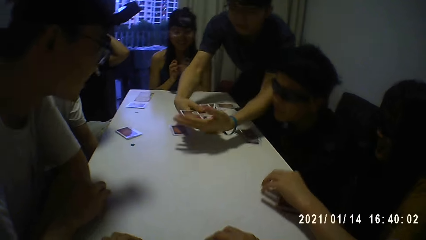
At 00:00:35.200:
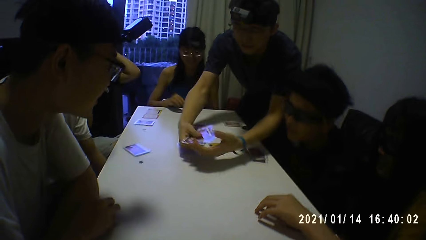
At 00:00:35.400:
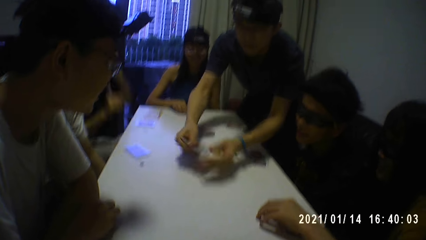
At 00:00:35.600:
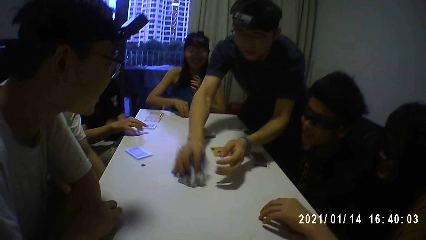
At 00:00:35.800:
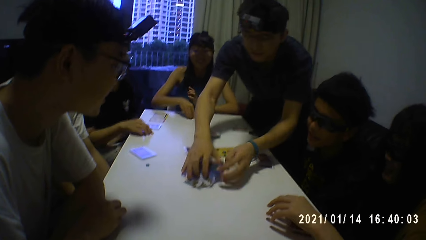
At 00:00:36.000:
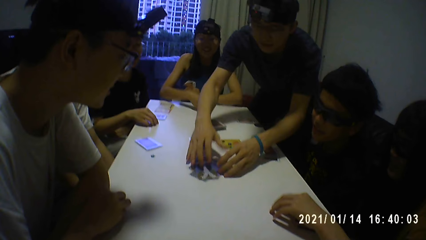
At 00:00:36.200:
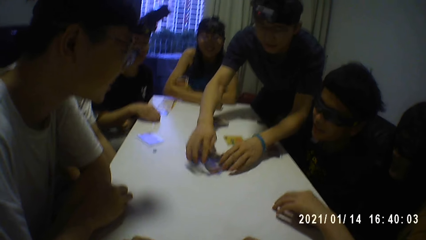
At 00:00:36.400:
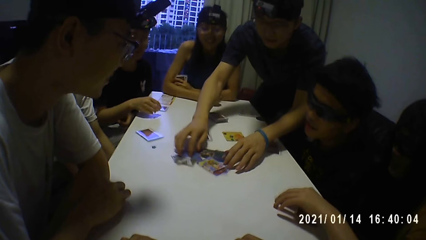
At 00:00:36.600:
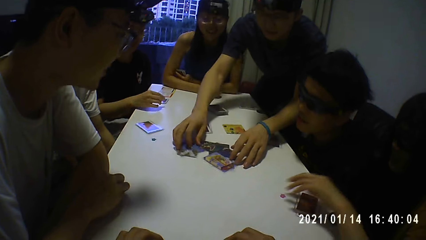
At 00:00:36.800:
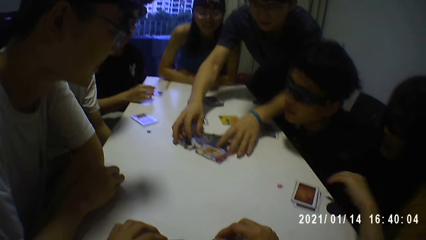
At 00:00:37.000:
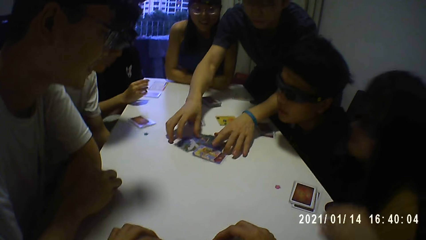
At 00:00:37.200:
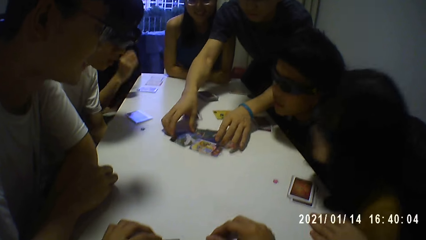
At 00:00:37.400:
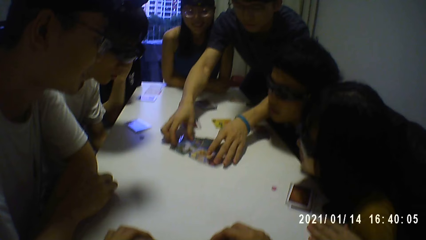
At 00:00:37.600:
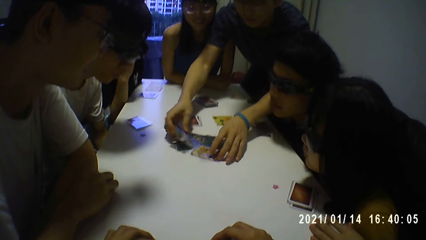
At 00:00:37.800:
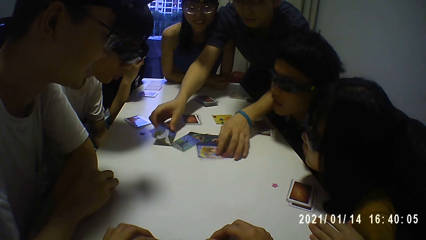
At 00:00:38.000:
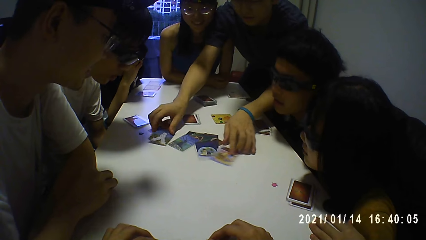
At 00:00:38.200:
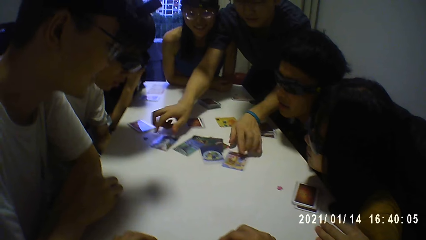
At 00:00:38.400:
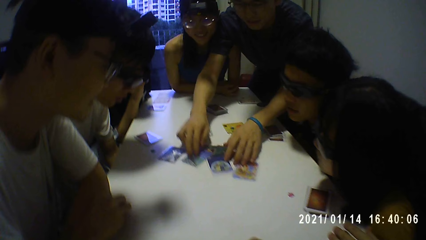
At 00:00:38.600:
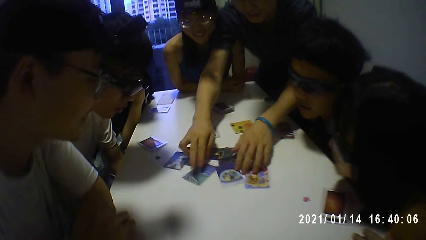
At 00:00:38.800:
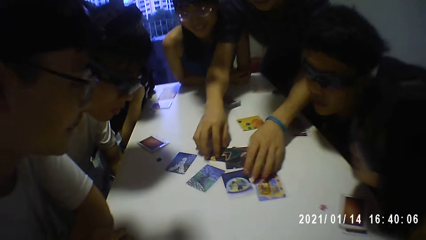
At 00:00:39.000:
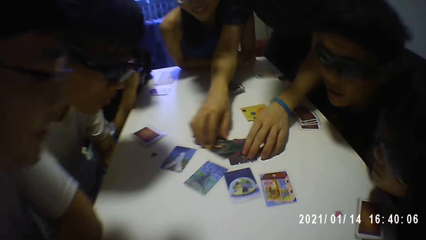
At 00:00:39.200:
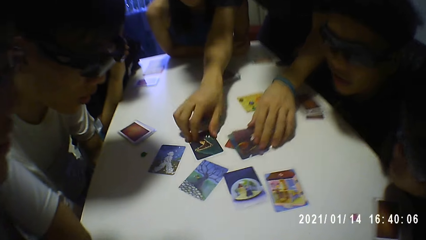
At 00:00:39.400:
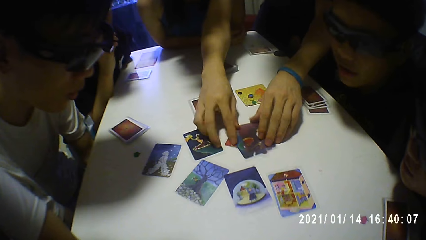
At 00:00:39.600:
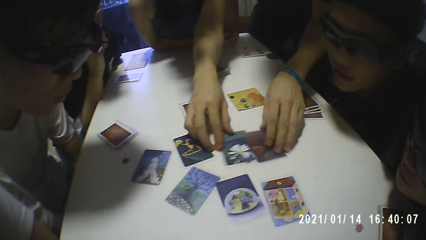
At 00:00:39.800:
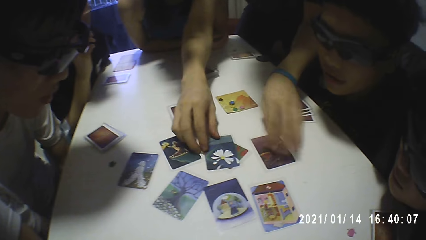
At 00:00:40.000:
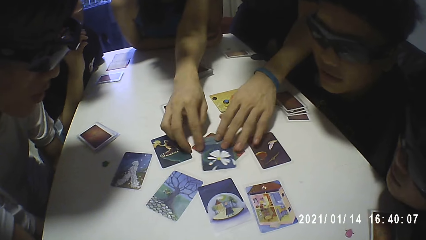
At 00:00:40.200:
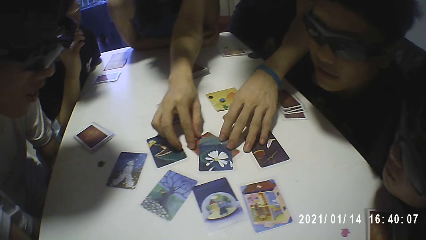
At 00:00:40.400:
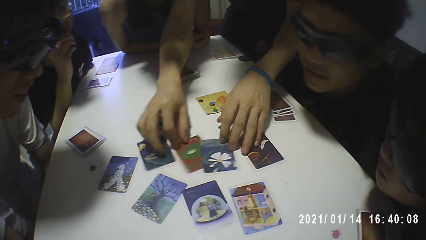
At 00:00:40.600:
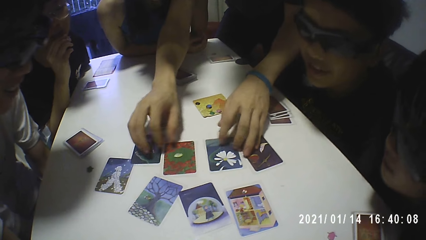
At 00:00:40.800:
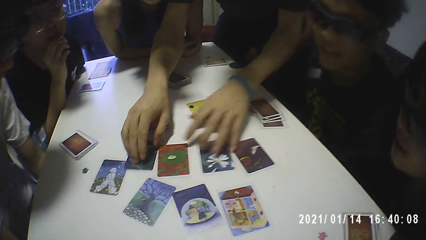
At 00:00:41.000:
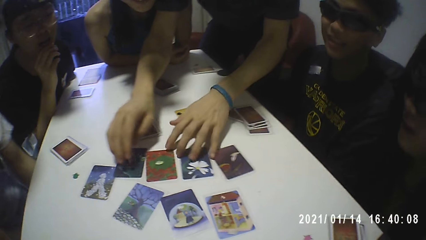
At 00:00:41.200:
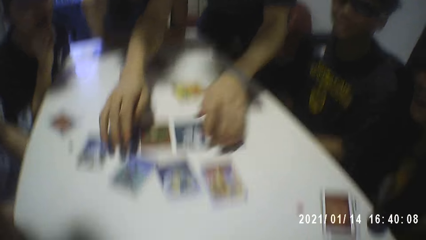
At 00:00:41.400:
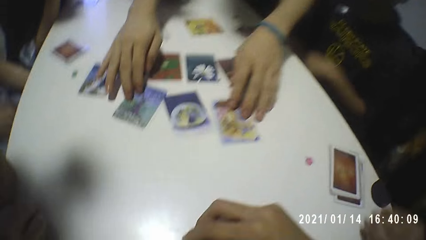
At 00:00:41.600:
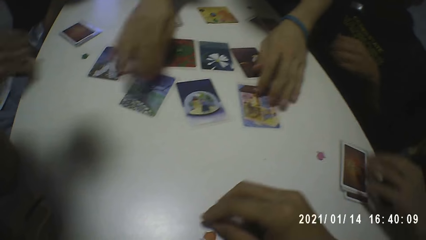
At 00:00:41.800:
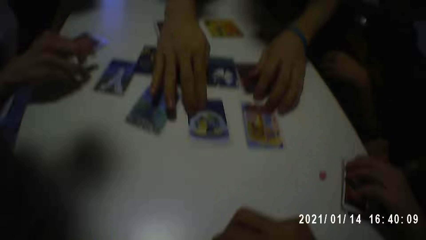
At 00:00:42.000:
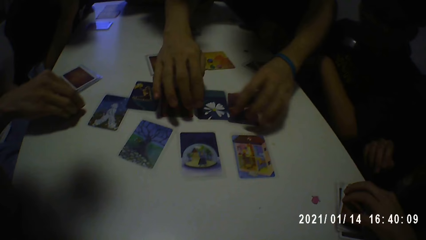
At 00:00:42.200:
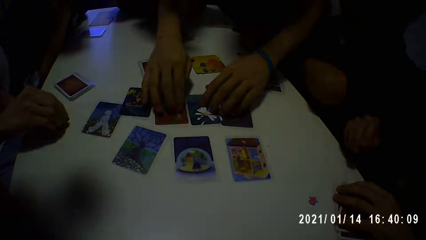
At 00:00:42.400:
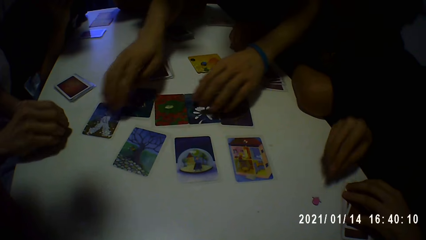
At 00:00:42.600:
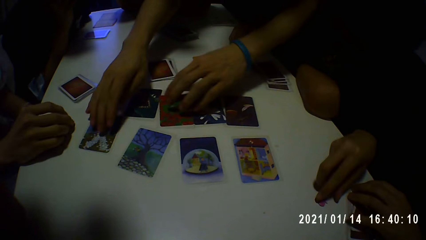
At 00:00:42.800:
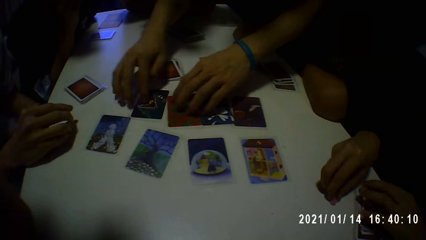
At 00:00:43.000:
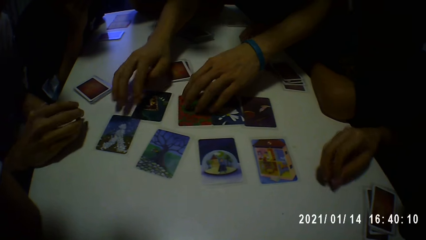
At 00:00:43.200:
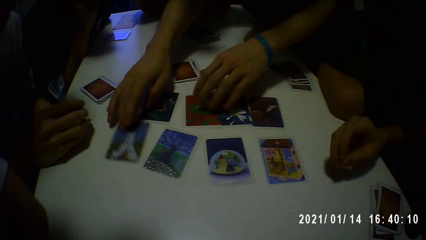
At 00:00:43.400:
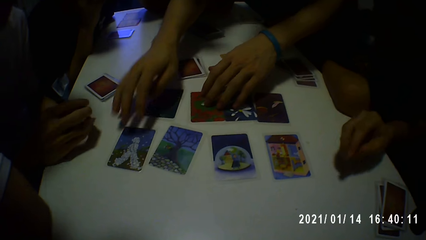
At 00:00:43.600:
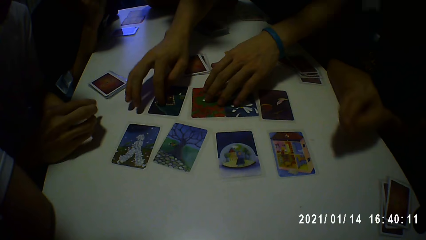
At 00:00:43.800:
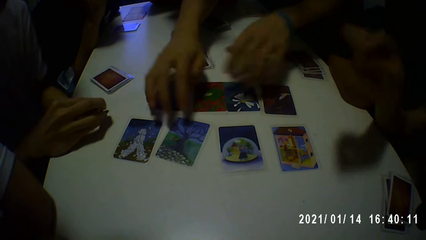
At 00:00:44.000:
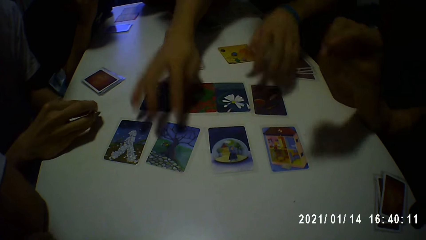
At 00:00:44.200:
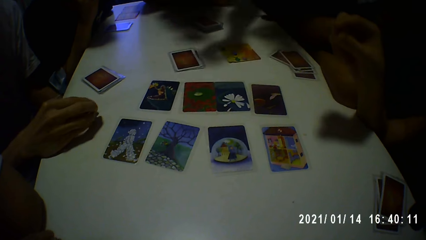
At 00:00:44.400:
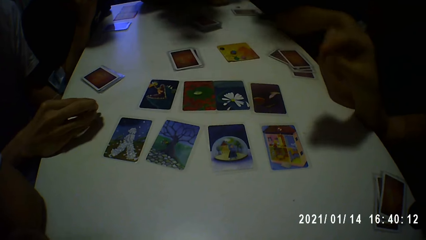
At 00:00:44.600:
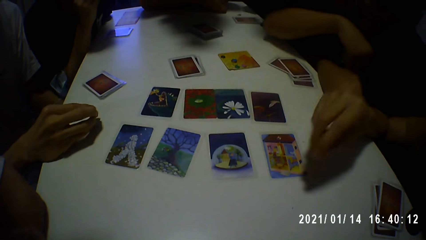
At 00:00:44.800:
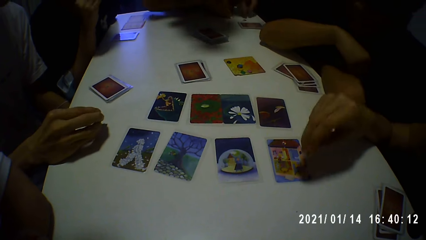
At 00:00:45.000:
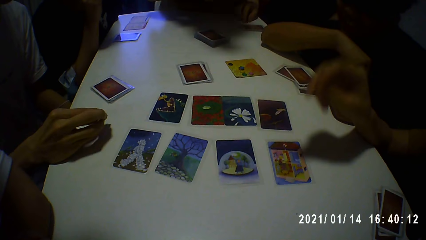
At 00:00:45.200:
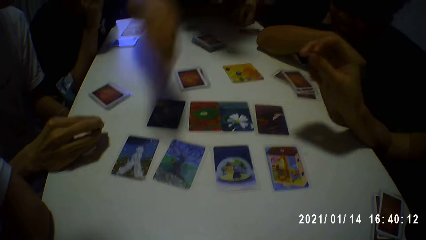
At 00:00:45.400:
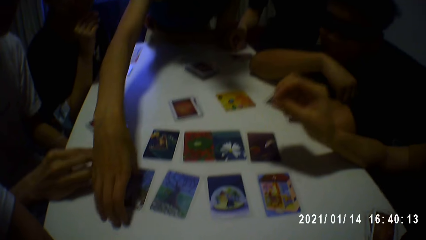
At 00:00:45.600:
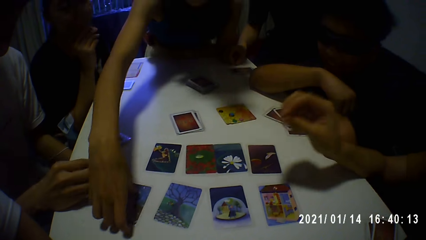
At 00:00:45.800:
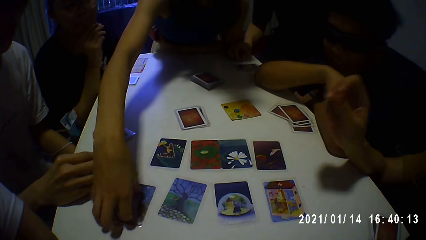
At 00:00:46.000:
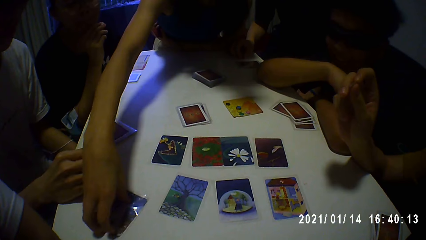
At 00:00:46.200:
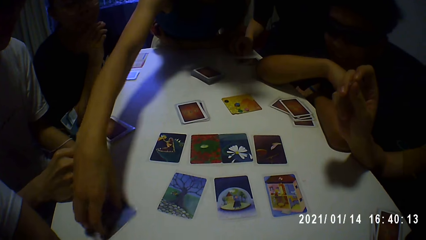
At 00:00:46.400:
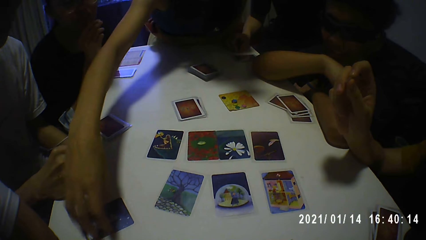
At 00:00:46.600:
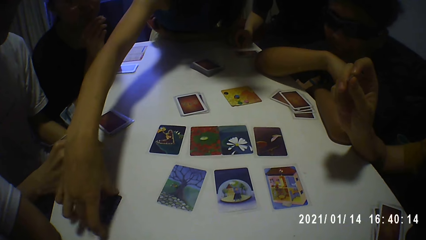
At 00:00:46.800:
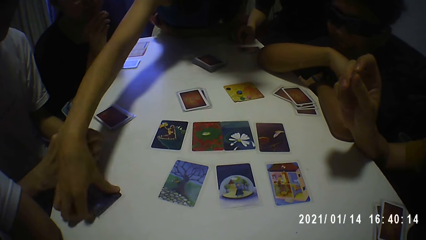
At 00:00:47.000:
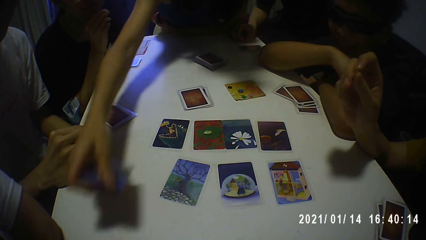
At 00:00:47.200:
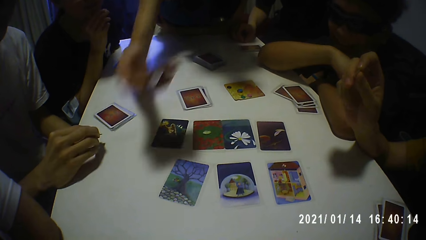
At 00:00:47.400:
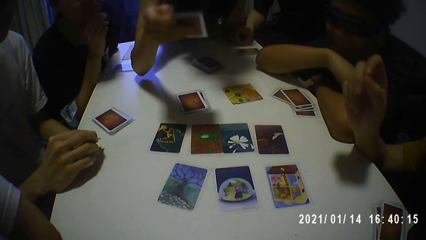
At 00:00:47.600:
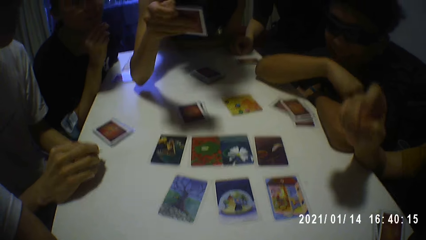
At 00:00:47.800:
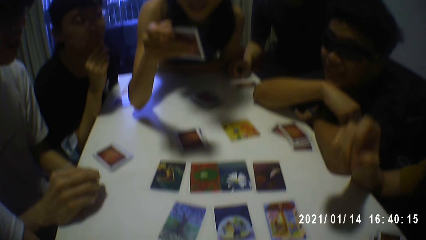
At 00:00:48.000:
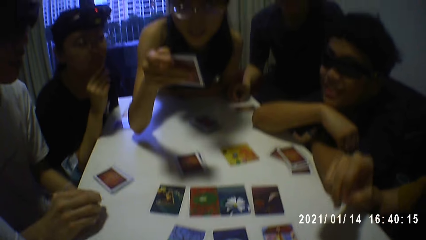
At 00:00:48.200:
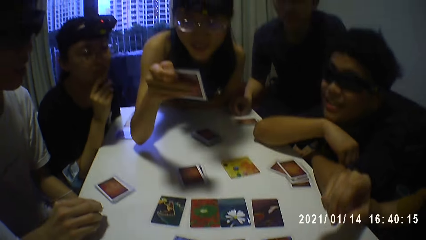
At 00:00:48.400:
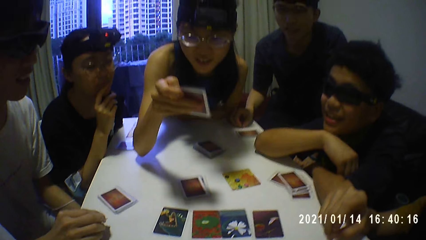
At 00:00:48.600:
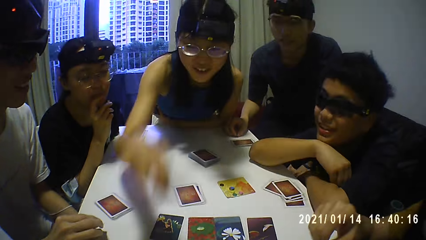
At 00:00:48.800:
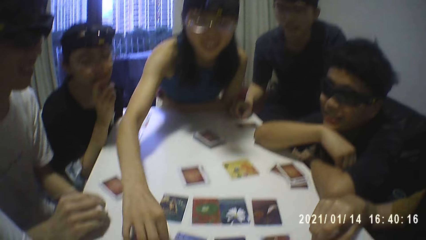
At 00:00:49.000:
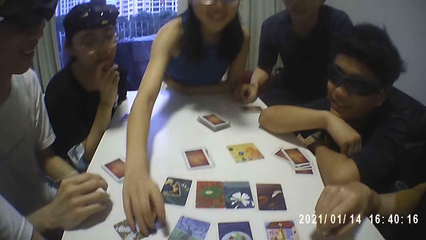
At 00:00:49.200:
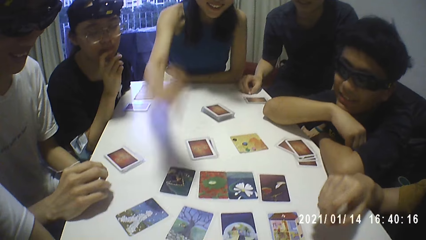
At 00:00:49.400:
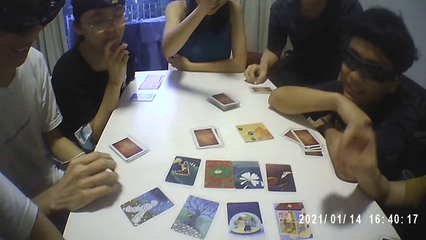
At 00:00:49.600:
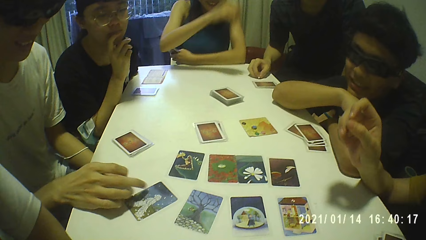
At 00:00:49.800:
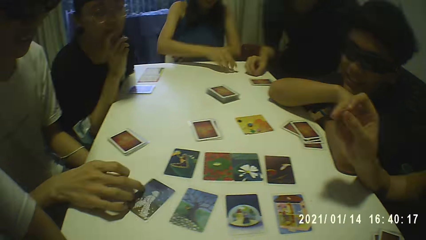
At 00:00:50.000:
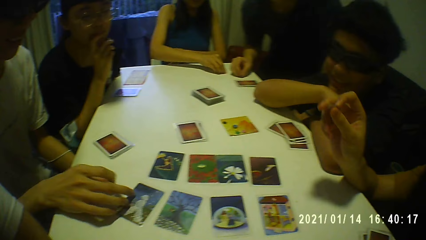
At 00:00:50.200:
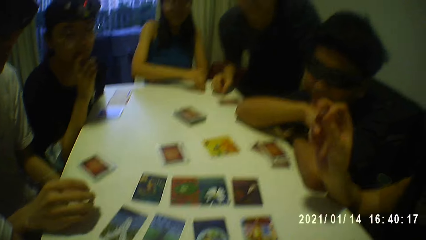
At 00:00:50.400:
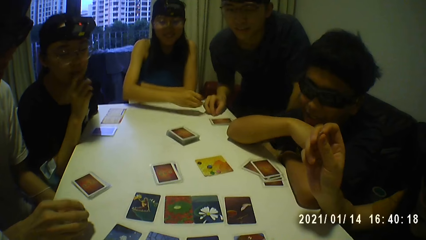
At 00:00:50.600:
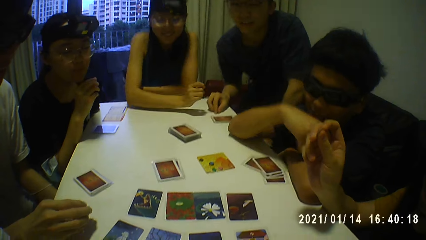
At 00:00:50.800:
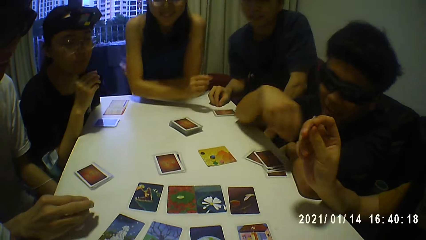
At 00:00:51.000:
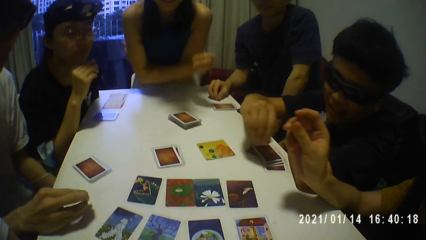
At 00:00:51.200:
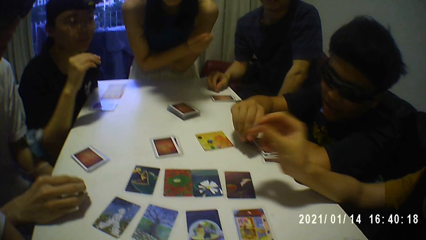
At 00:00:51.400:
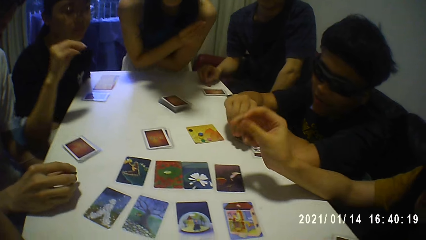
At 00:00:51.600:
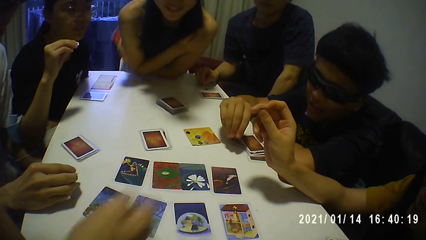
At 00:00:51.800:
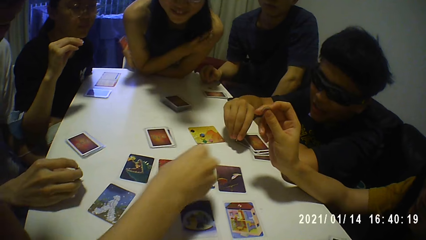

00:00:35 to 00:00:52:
A person puts cards on the table. Another person takes the card on the table.
